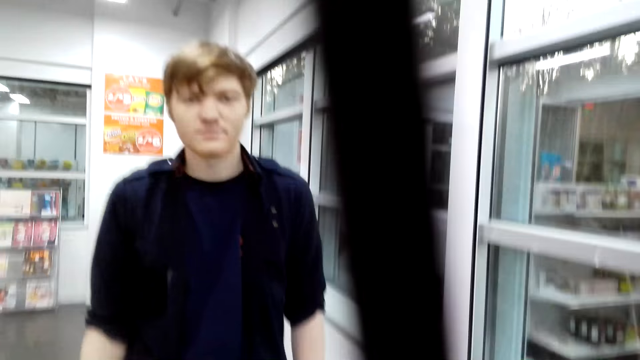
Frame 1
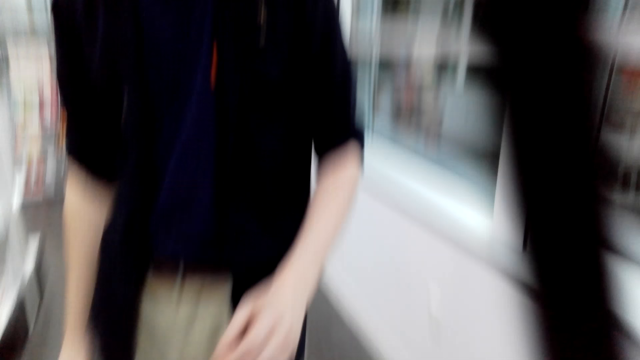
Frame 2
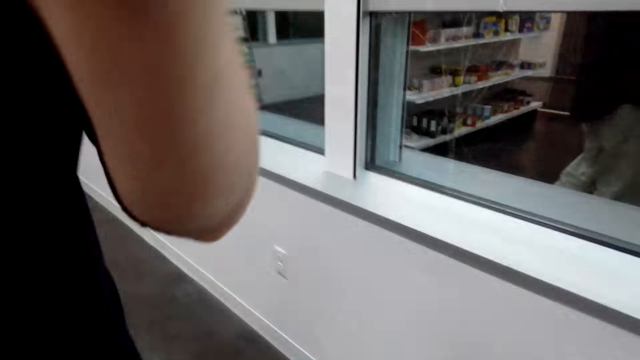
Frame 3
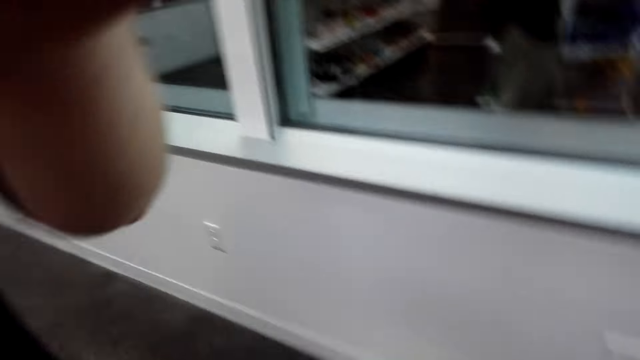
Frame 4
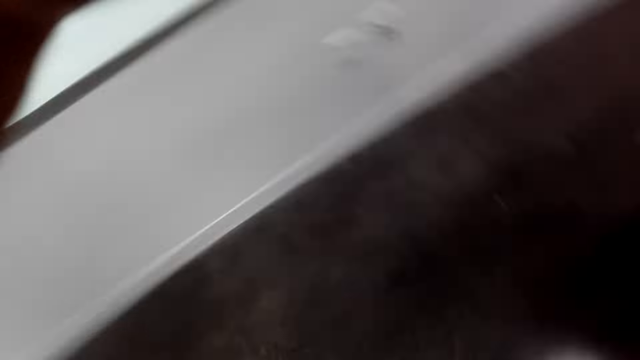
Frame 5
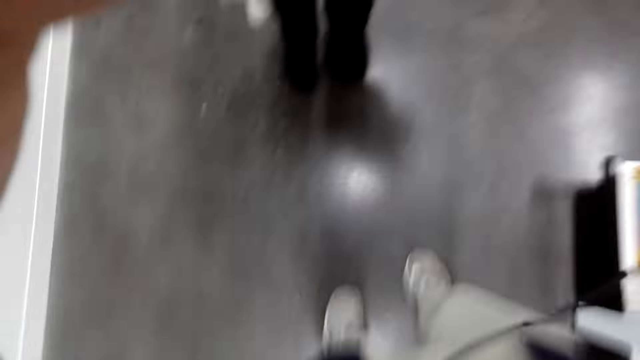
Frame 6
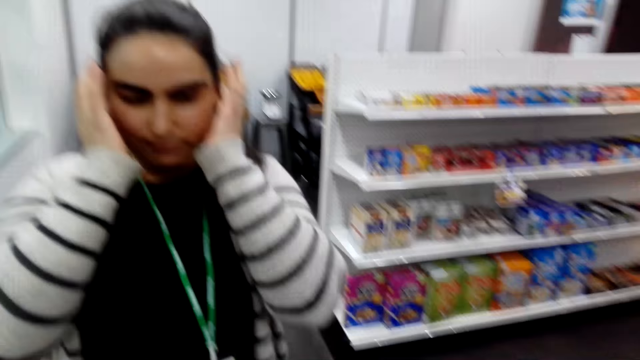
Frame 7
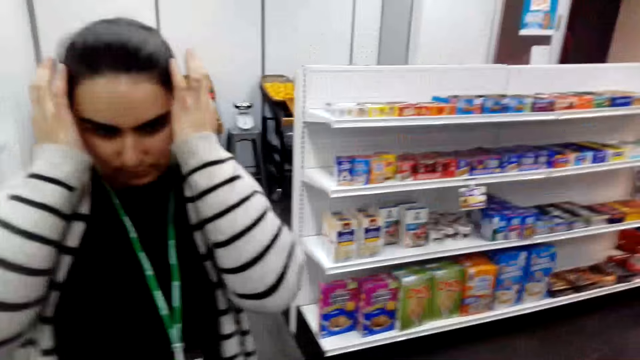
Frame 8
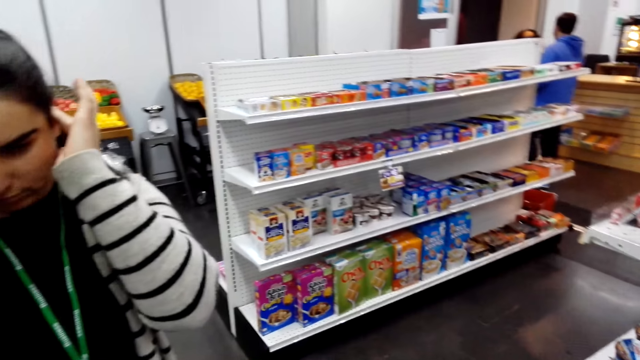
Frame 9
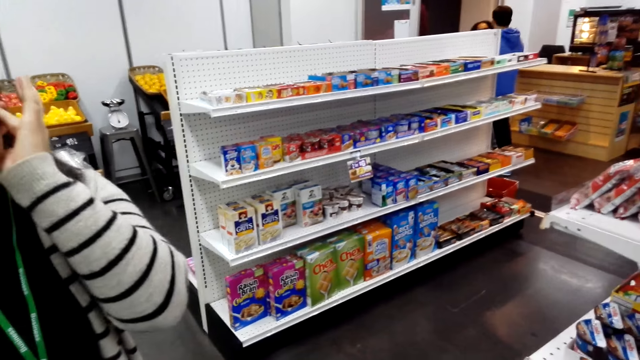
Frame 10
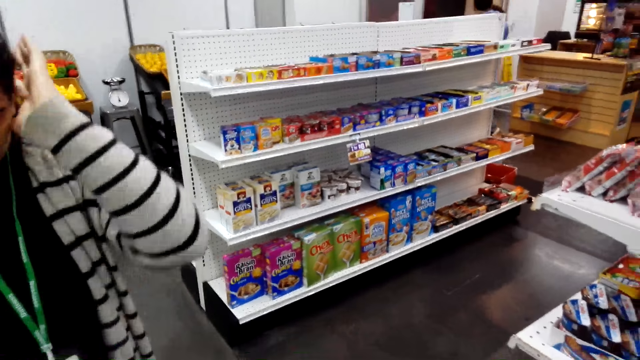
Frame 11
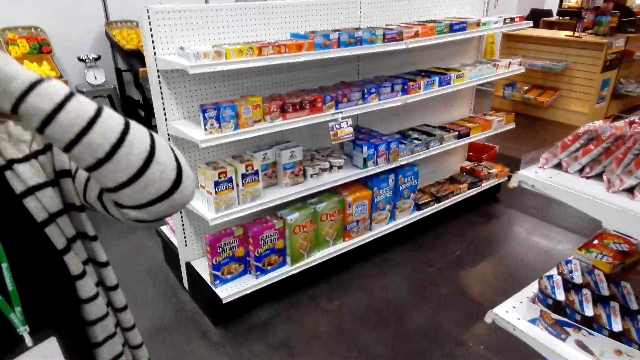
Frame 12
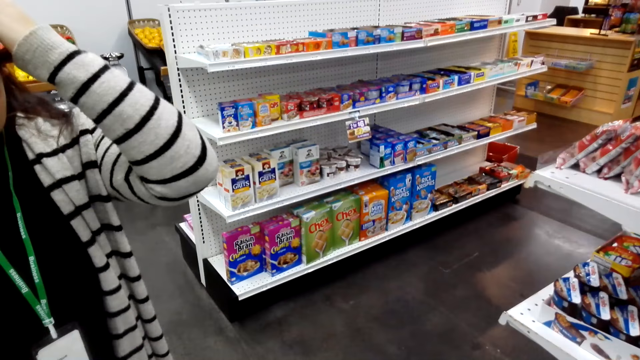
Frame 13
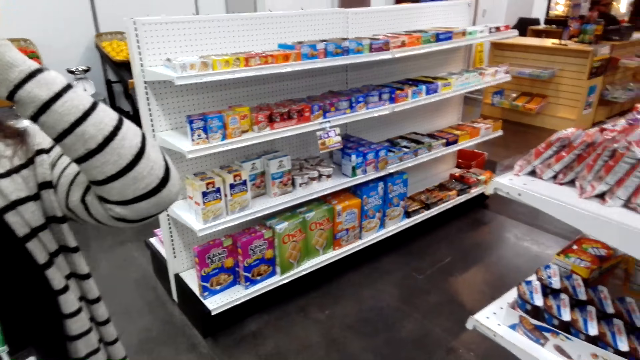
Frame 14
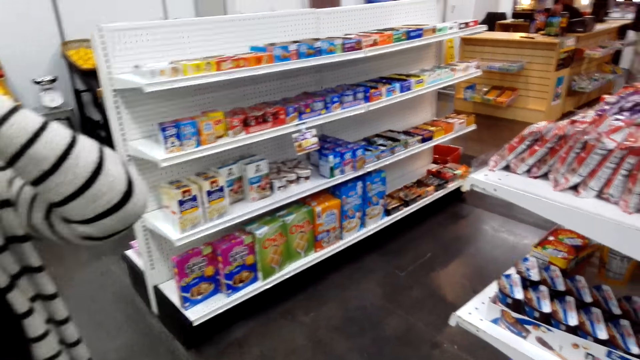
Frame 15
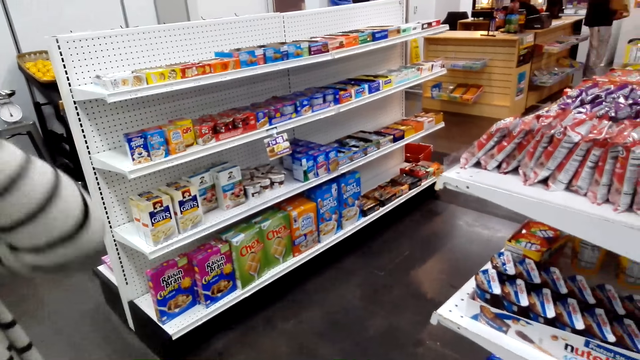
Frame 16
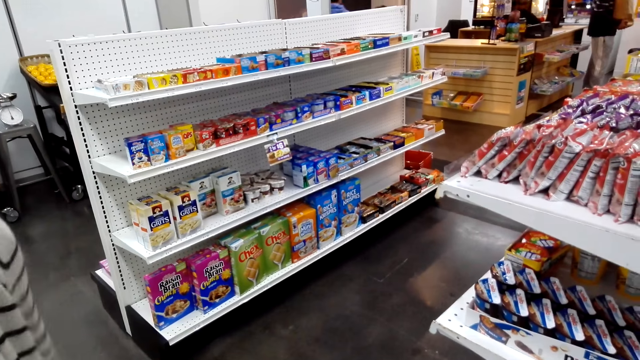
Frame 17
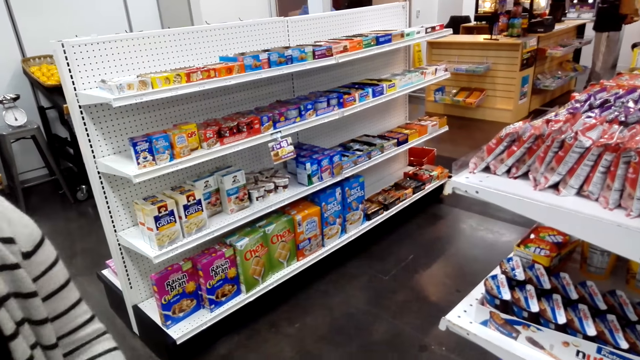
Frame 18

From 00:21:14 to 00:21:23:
The camera wearer hands over the camera to a man. They dialogue with the man. They converse with a woman and glance at the cereal shelf.
